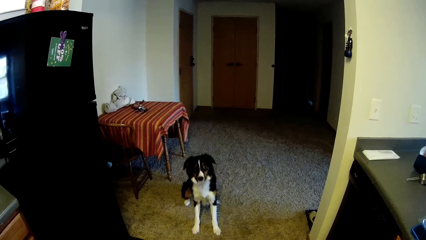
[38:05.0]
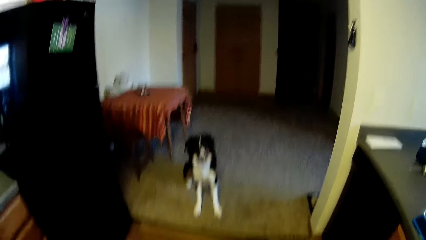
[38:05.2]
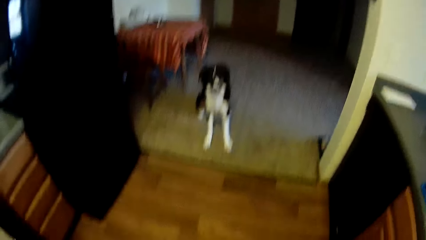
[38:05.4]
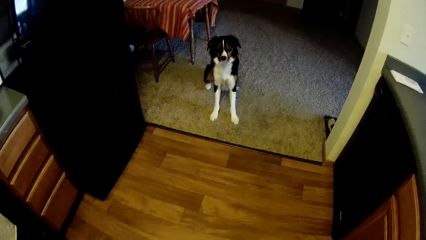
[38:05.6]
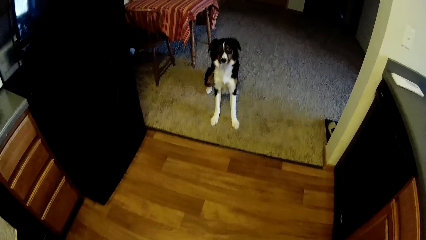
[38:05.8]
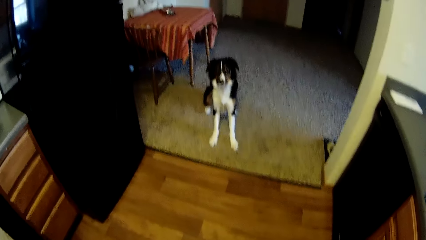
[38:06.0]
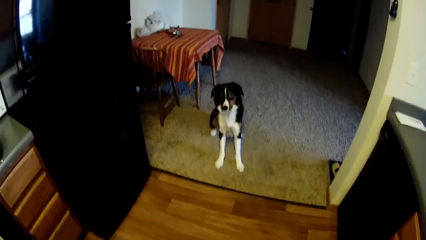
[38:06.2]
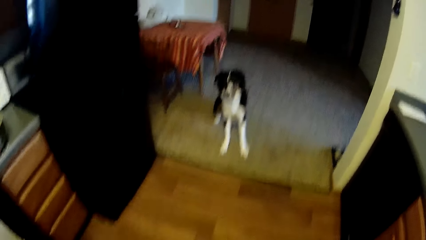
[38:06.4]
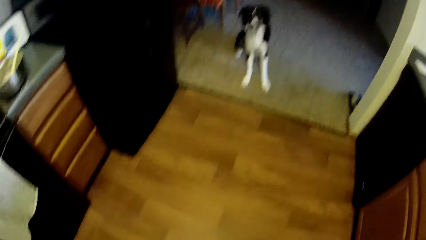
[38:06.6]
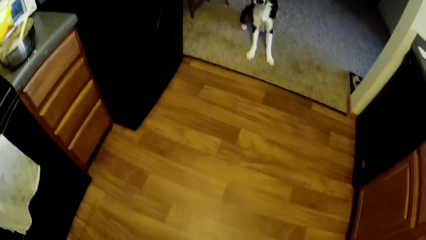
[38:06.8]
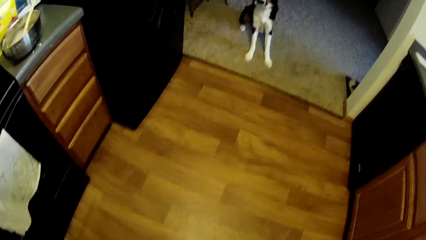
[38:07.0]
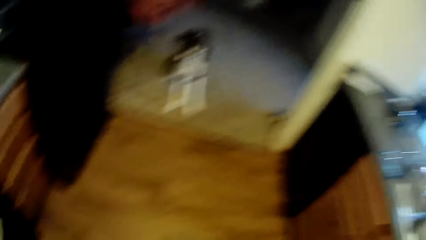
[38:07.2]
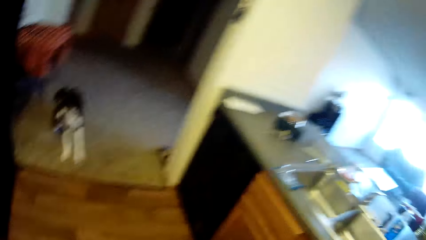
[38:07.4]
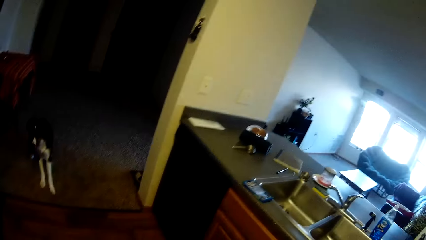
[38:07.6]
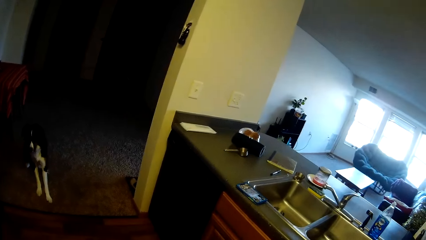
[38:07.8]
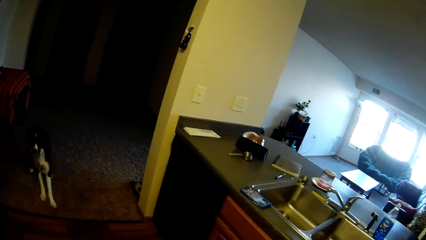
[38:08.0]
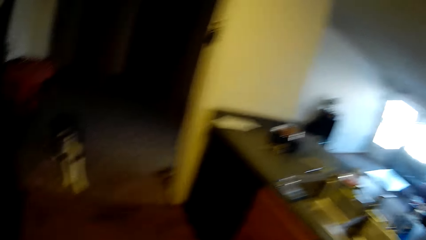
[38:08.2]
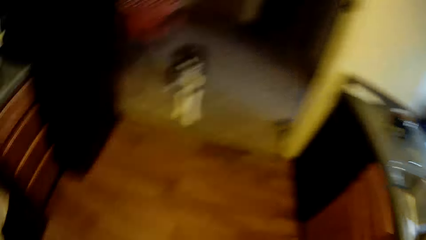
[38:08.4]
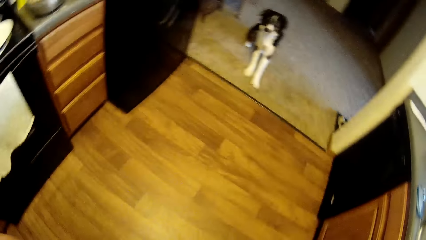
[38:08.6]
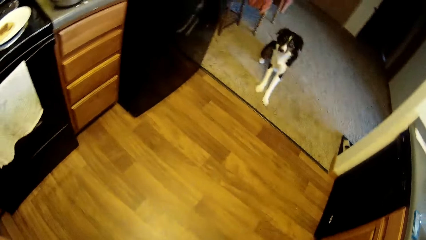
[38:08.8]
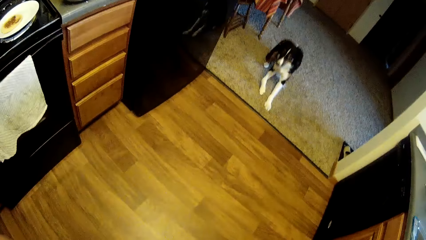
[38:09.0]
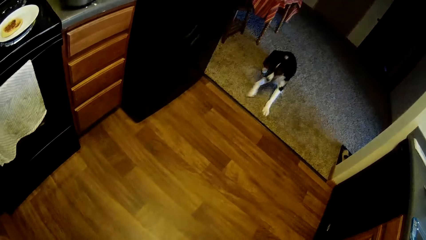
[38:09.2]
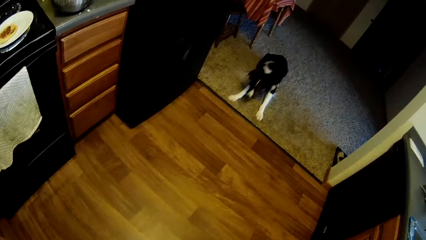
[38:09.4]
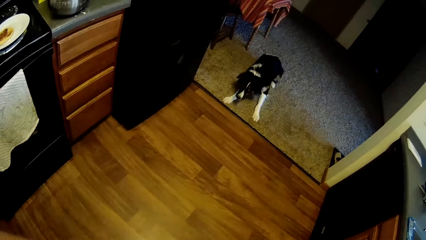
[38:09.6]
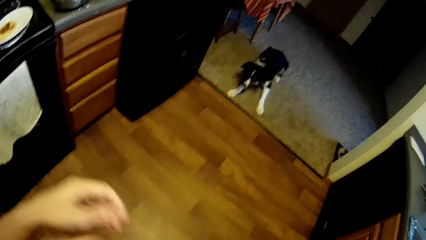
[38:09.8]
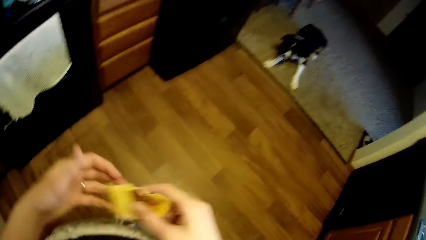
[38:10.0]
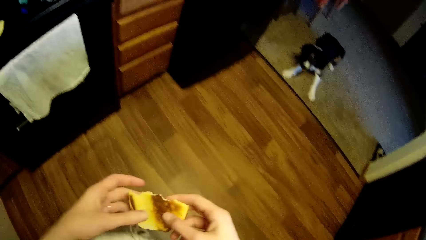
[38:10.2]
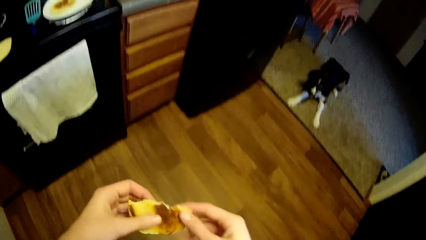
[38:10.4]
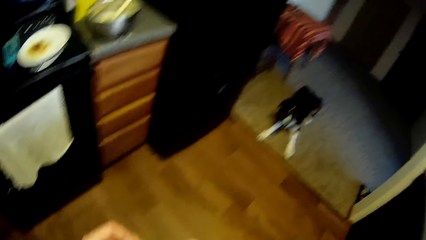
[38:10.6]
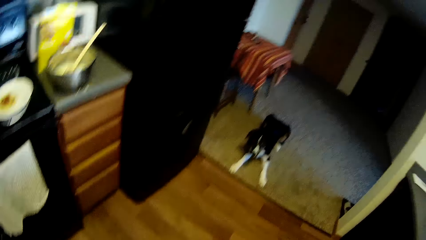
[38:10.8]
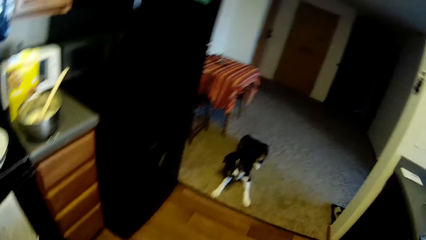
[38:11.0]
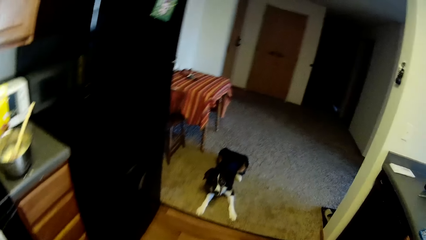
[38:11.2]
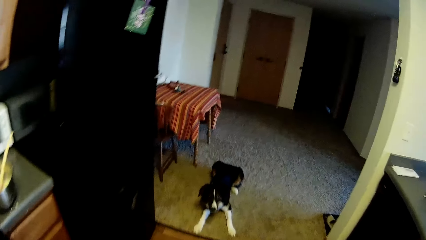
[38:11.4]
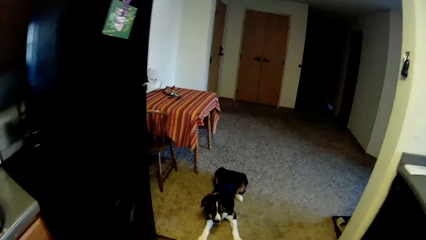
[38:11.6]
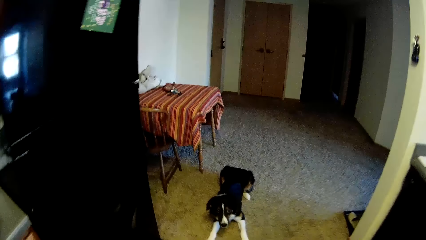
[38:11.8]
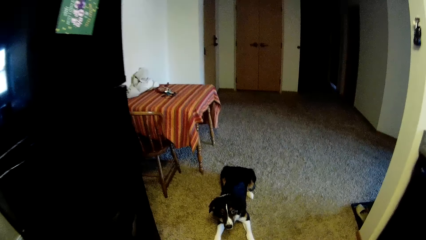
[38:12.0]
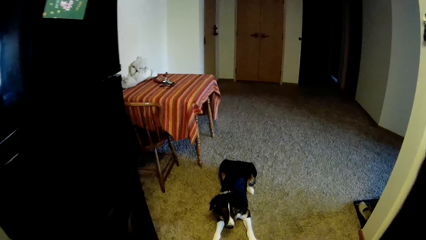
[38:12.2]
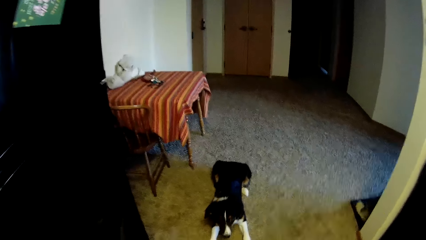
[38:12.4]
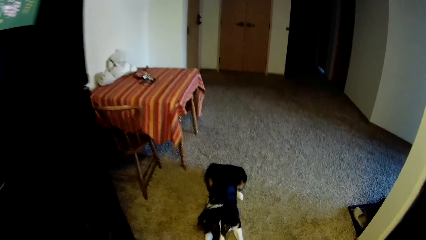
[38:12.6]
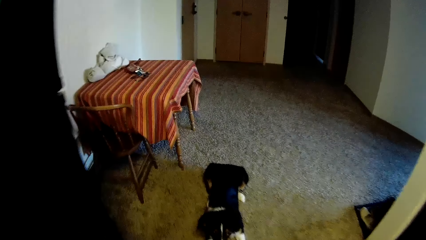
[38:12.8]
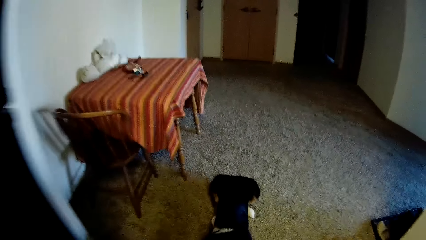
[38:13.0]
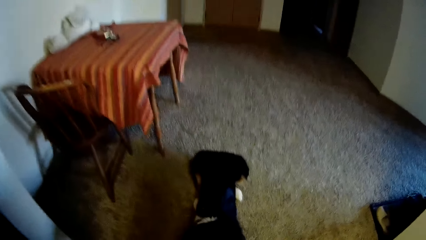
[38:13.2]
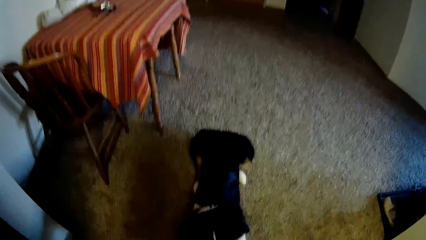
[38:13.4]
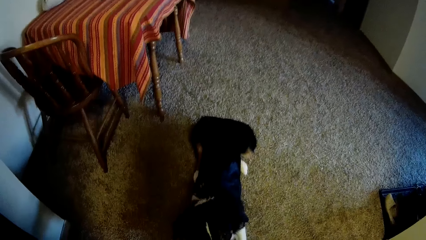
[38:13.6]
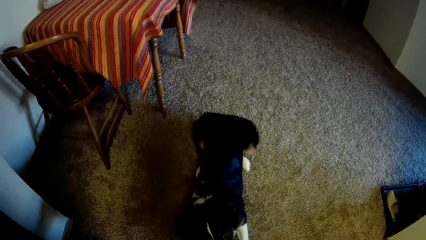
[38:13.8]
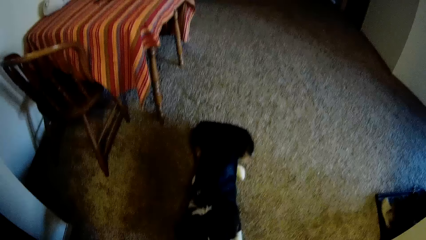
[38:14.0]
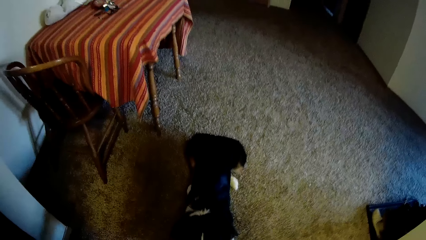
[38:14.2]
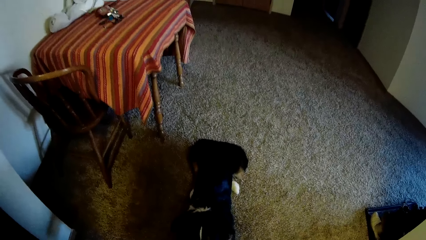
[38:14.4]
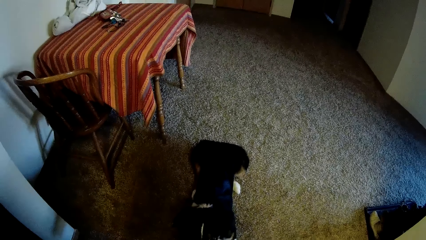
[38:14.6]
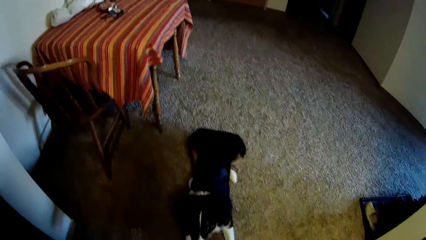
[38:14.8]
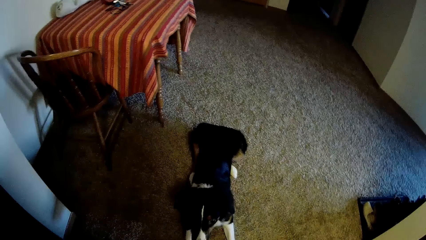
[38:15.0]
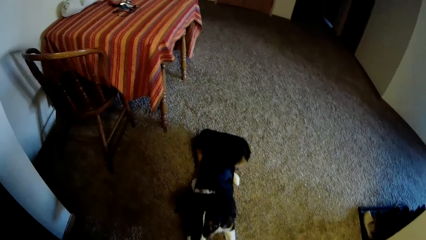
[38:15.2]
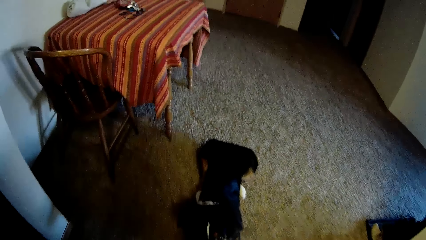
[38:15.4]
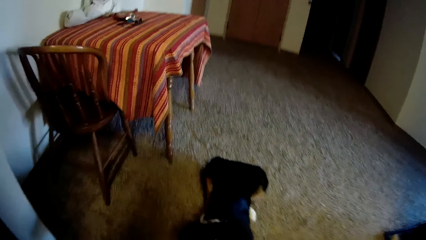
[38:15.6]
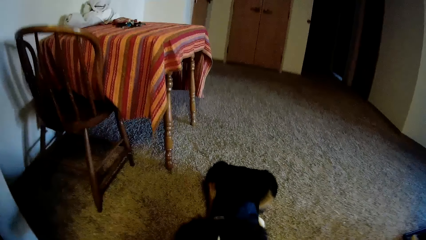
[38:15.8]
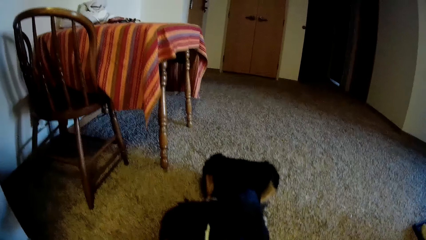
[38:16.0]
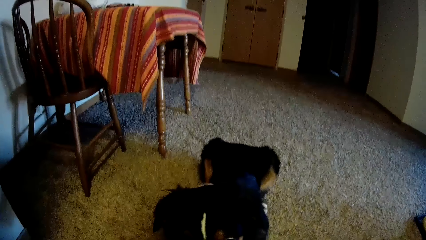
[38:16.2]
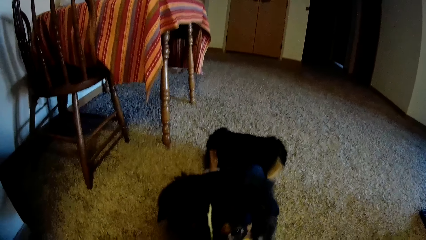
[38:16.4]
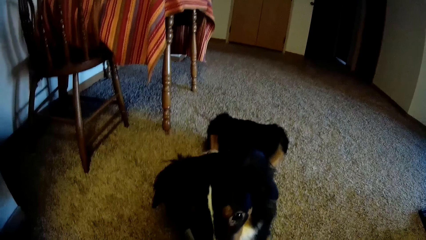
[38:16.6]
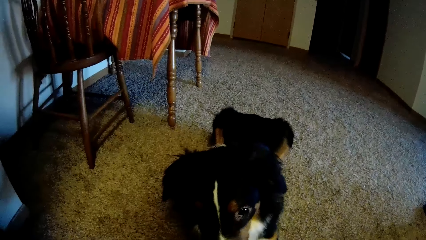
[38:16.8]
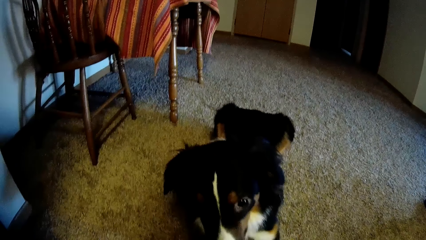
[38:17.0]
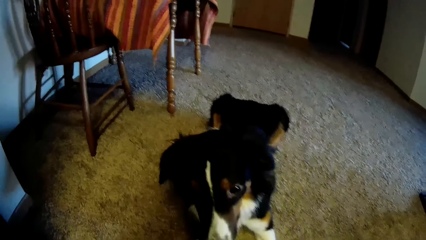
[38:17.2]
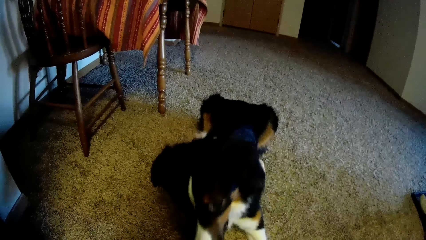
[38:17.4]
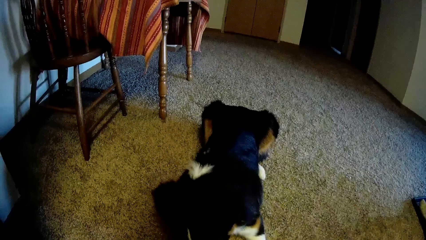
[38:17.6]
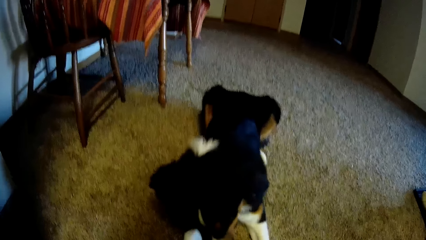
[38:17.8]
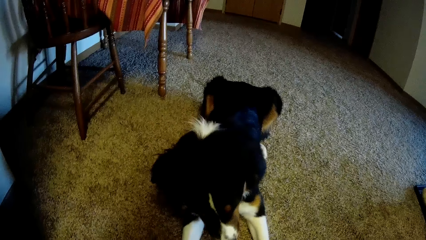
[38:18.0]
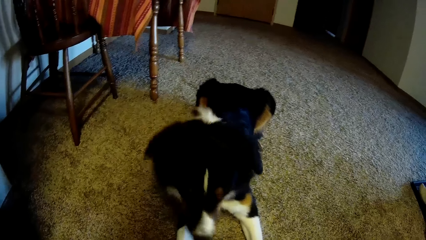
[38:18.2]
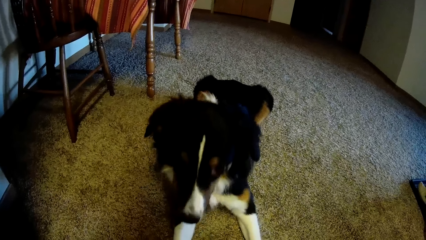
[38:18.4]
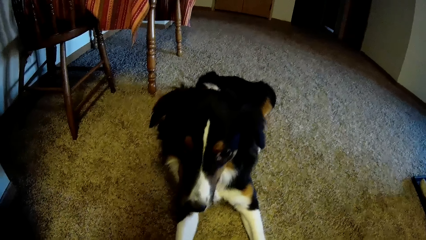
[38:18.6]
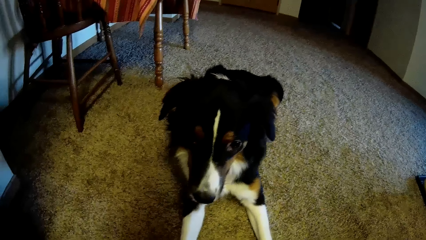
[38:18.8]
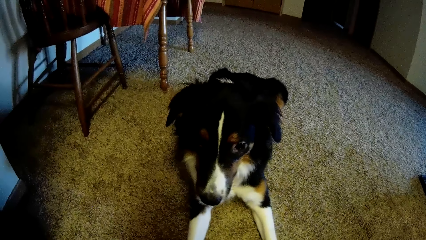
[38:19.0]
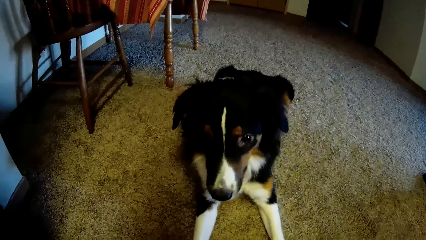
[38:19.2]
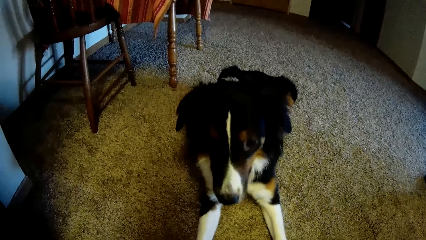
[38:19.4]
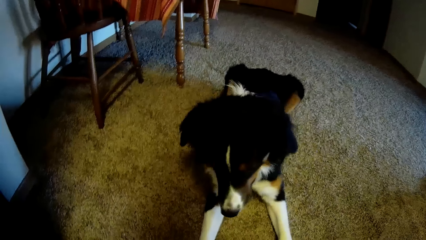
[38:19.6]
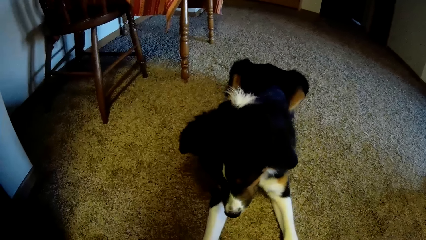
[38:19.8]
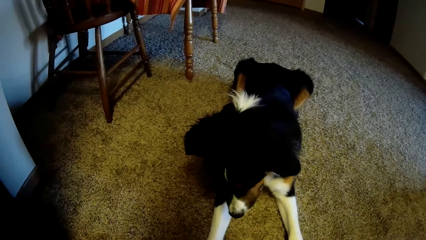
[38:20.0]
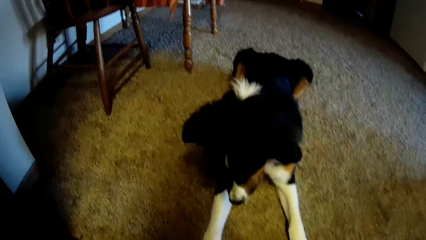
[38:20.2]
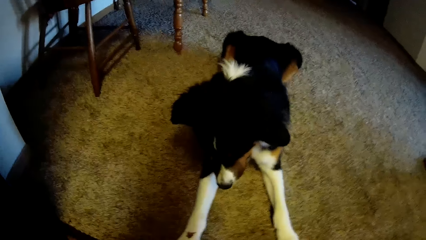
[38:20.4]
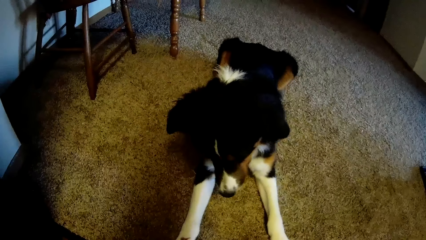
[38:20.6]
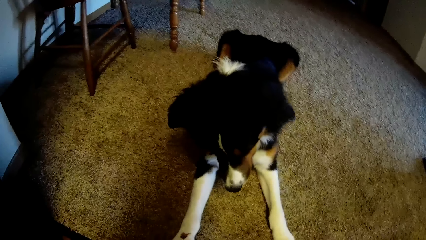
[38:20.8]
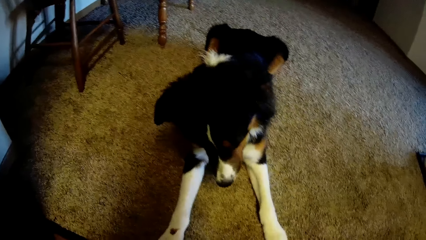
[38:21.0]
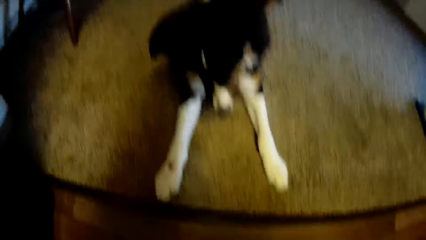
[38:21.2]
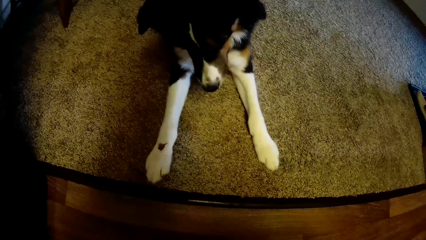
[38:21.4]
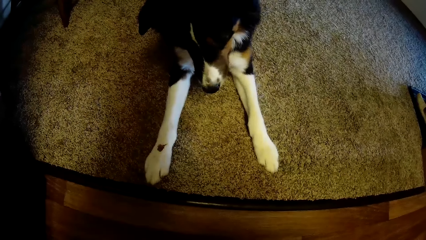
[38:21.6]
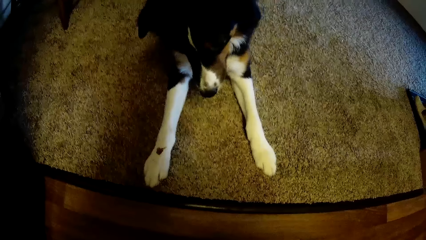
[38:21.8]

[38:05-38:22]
The camera wearer holds a piece of pastry with a hand. They move towards his dog. They look around a room.
